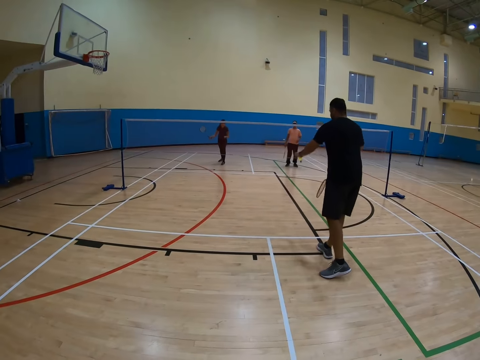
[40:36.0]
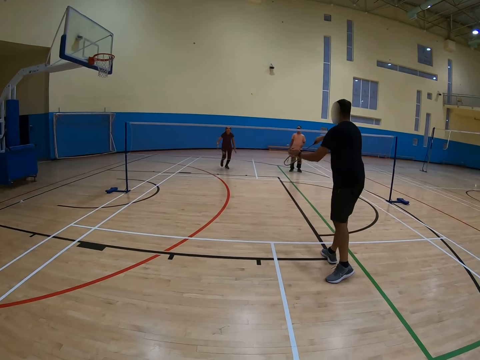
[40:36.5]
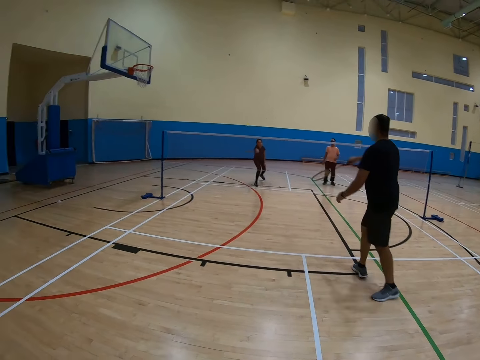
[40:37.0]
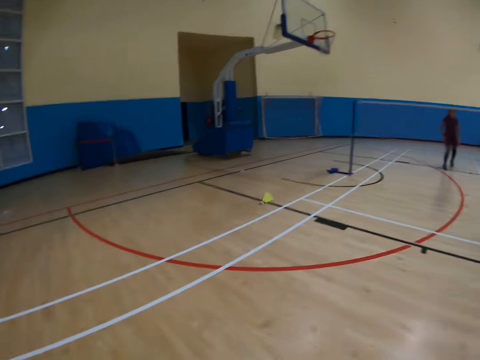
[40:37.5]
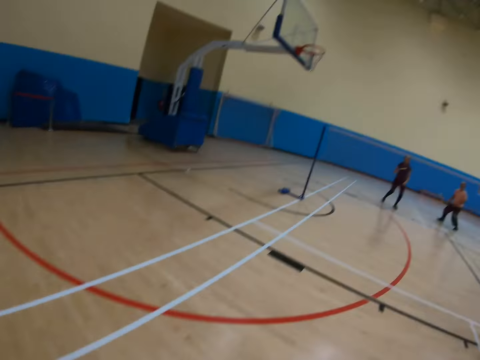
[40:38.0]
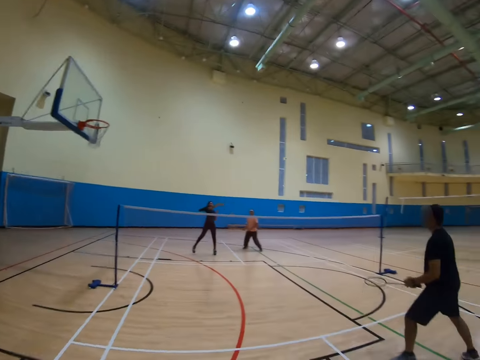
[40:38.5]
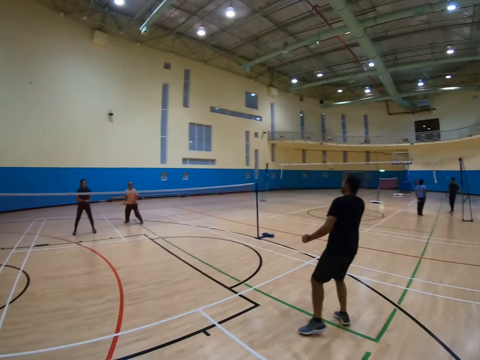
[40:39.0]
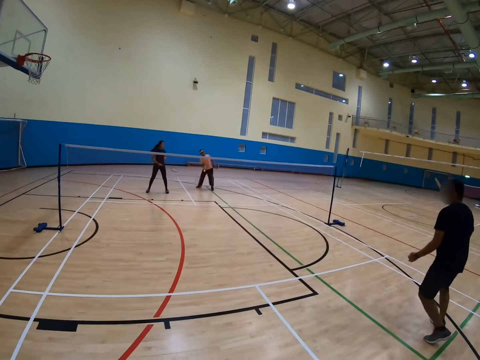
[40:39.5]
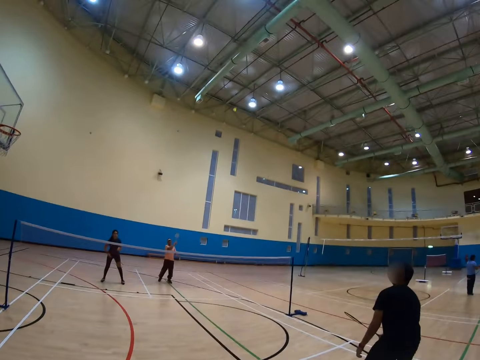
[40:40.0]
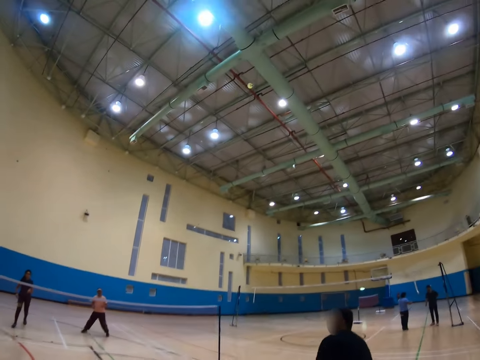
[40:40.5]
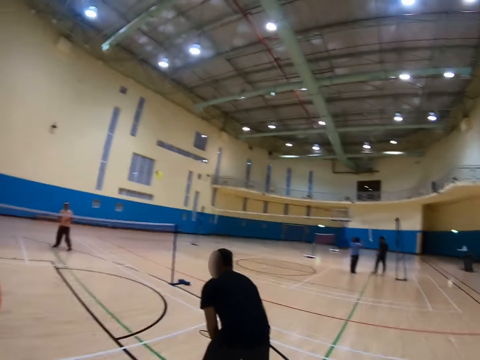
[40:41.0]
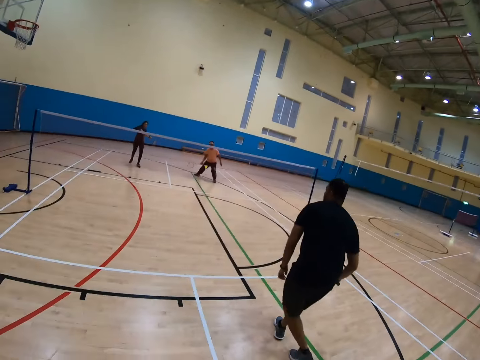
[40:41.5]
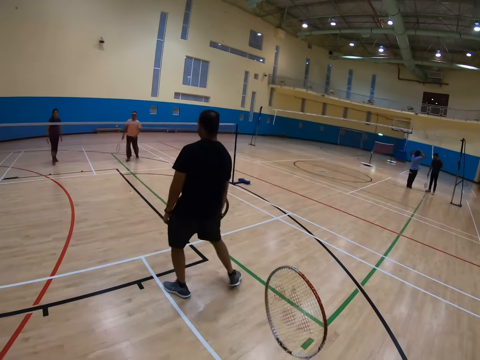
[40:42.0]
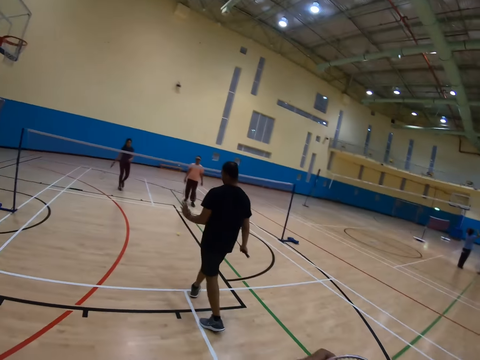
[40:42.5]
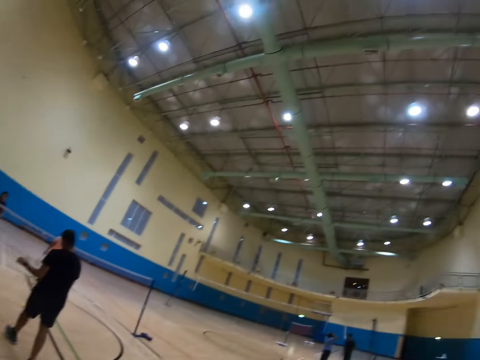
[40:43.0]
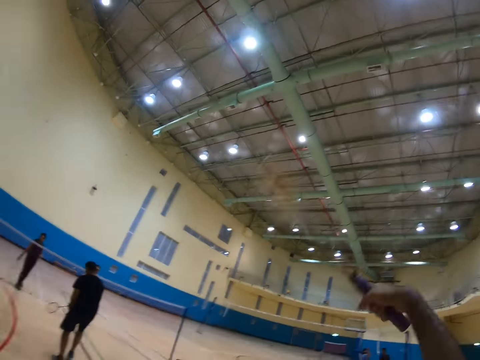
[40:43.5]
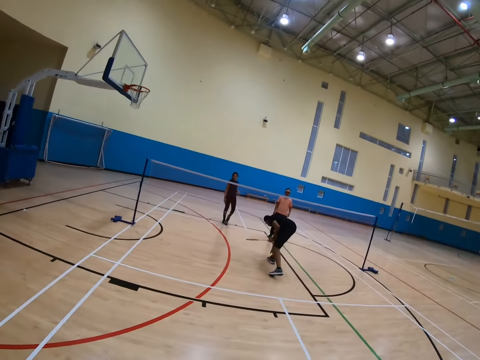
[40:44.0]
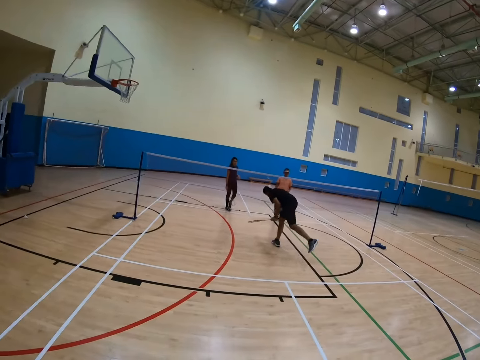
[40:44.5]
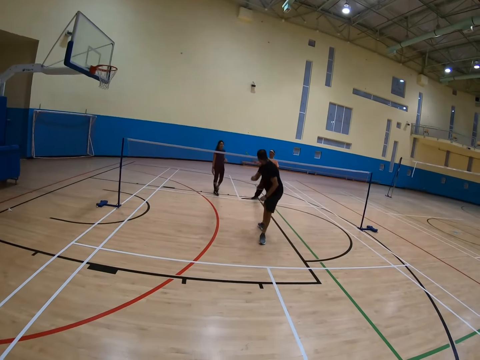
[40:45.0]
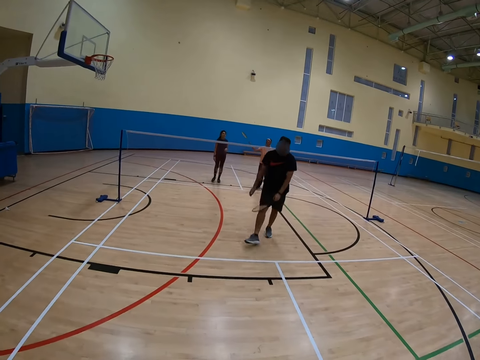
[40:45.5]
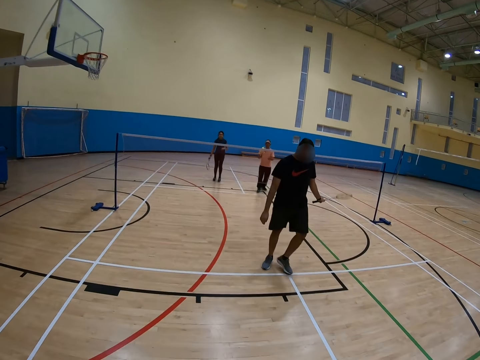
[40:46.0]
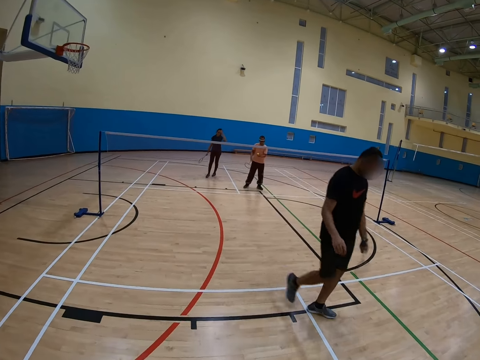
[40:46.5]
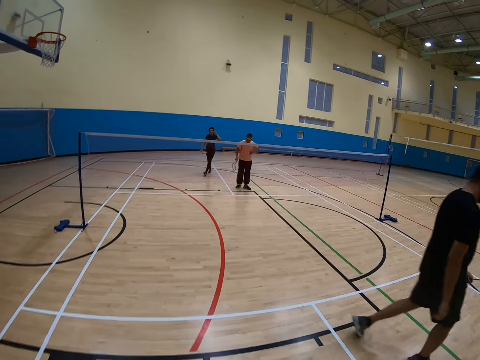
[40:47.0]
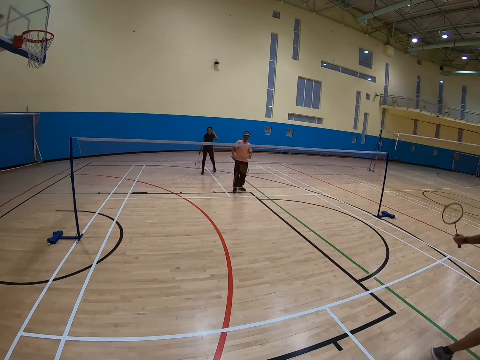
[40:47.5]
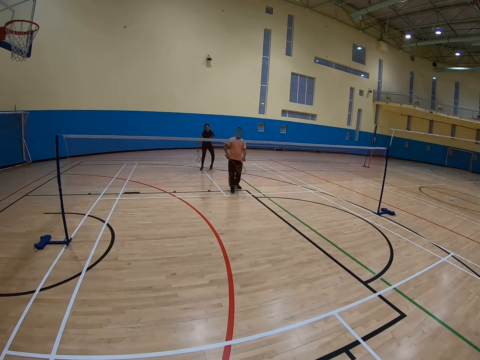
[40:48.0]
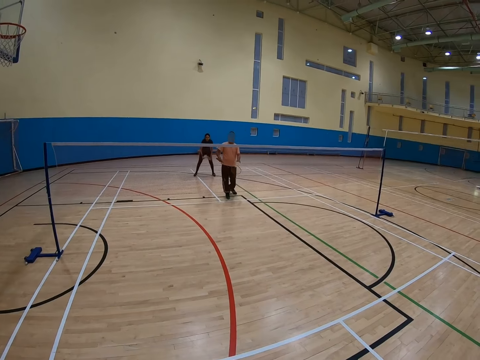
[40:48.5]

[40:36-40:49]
The camera wearer plays badminton. A man throws the shuttlecock. A woman throws the shuttlecock. The camera wearer throws the shuttlecock. The man throws the shuttlecock. Another man throws the shuttlecock. The camera wearer throws the shuttlecock. The first man picks up the shuttlecock. Another man catches the shuttlecock.

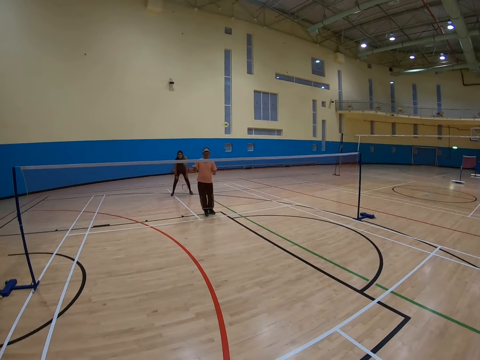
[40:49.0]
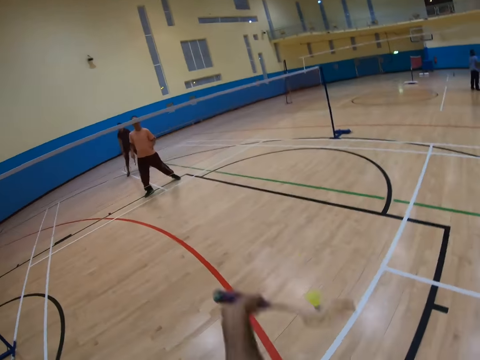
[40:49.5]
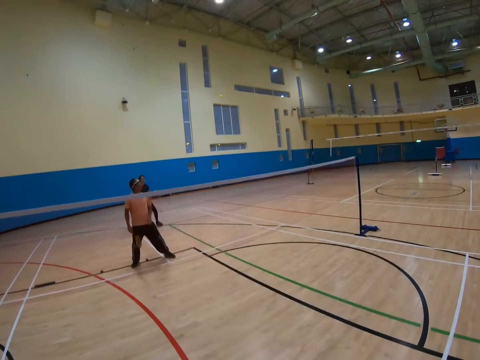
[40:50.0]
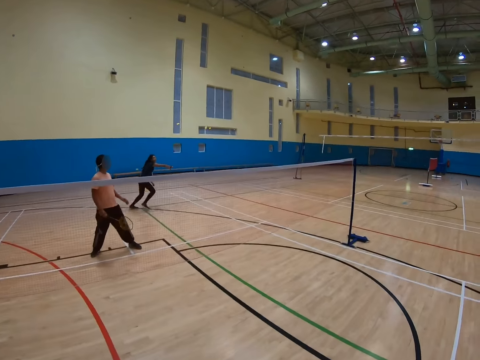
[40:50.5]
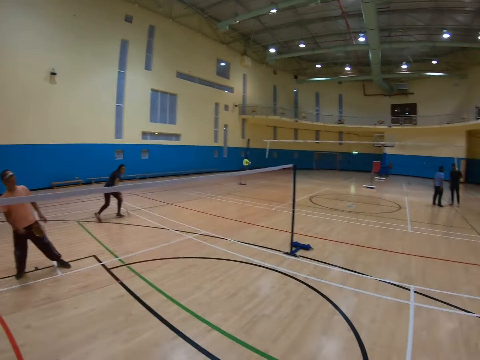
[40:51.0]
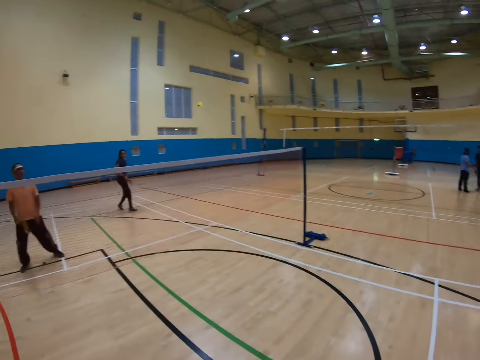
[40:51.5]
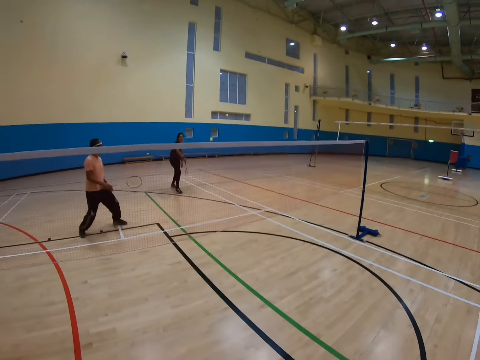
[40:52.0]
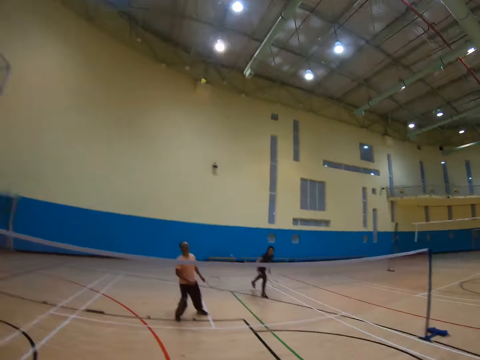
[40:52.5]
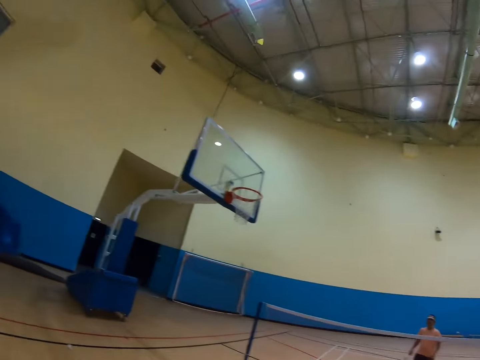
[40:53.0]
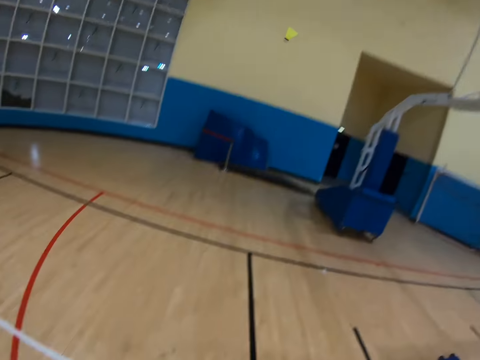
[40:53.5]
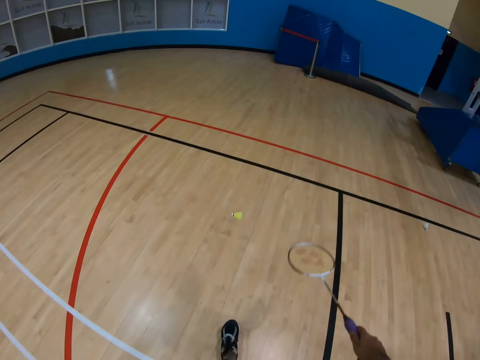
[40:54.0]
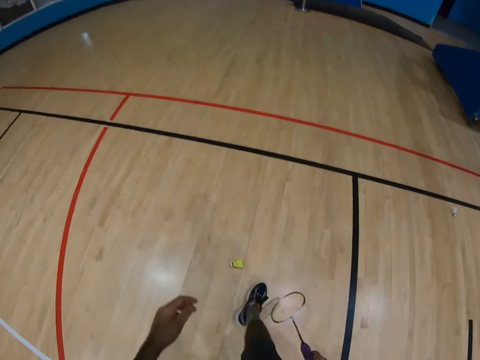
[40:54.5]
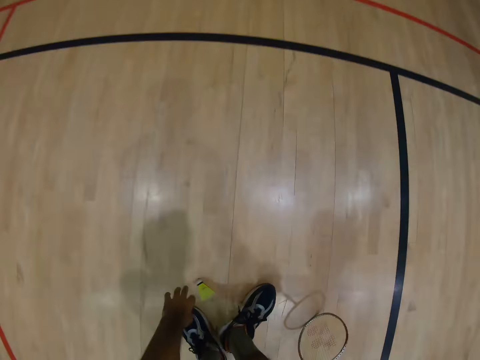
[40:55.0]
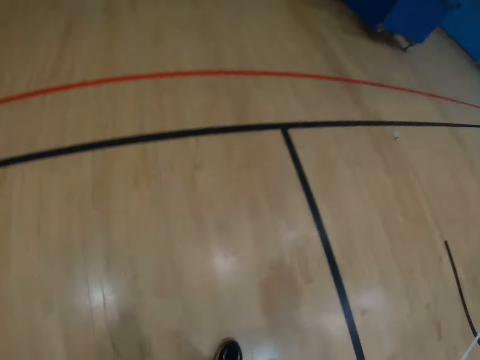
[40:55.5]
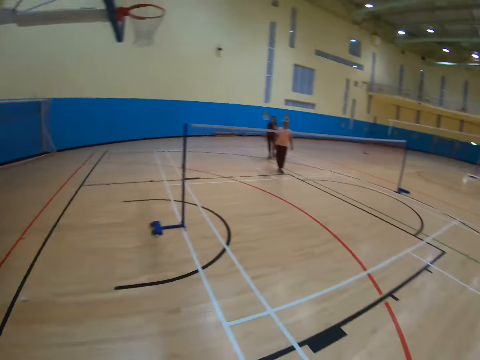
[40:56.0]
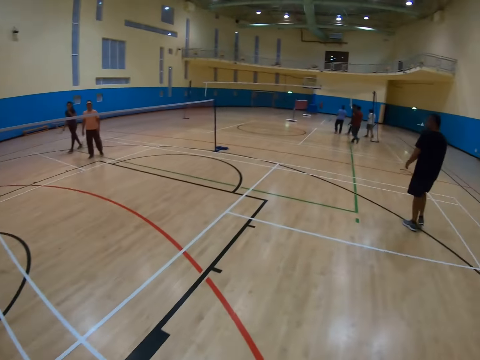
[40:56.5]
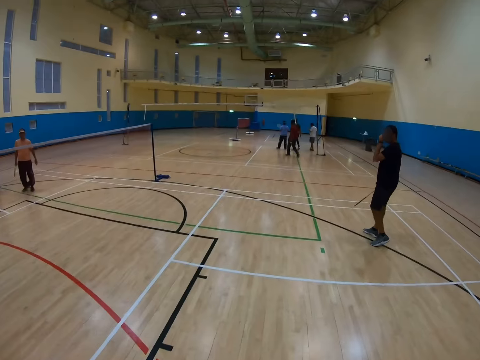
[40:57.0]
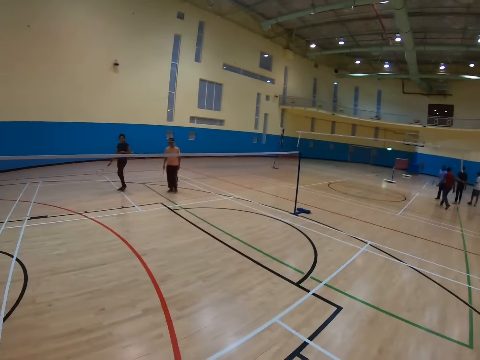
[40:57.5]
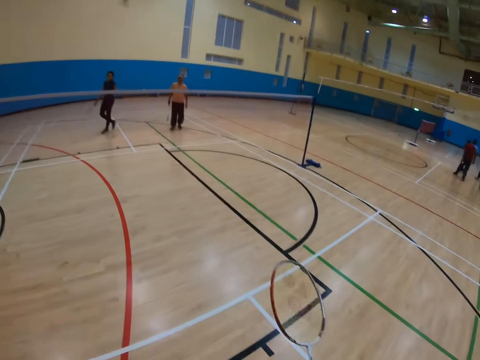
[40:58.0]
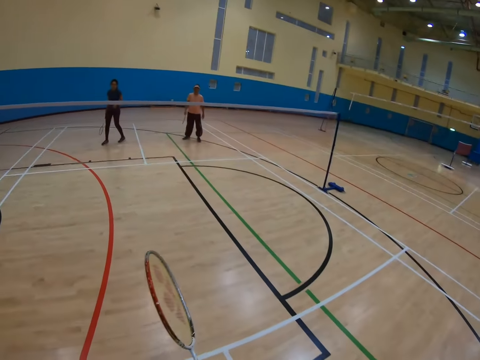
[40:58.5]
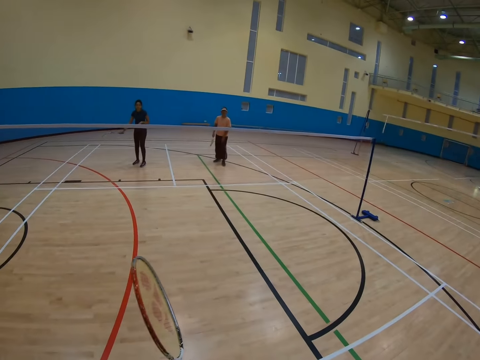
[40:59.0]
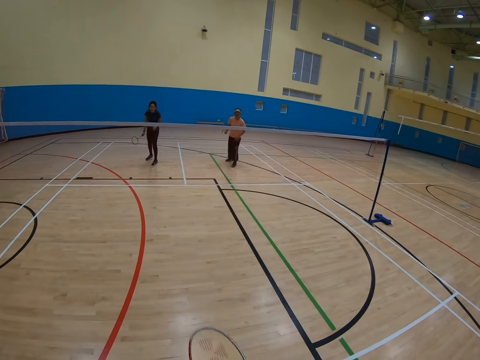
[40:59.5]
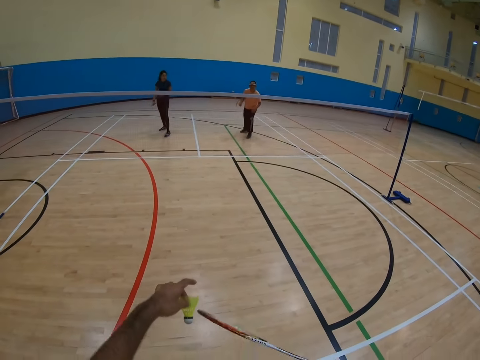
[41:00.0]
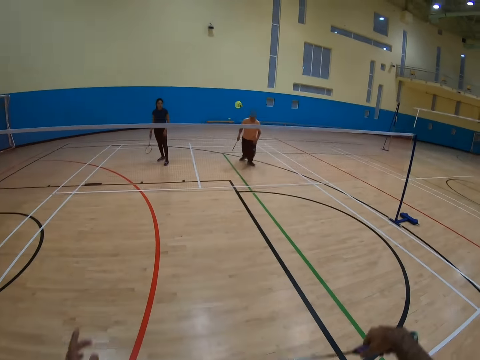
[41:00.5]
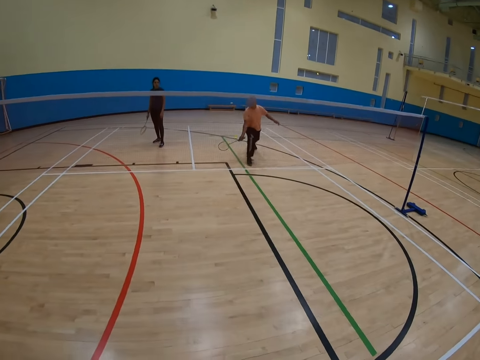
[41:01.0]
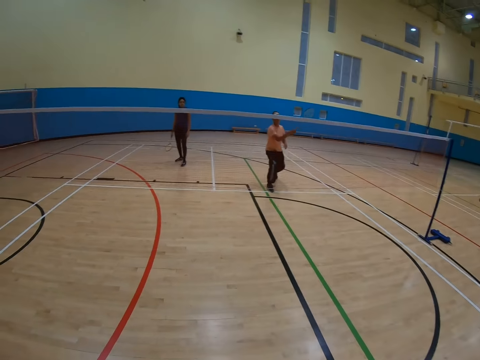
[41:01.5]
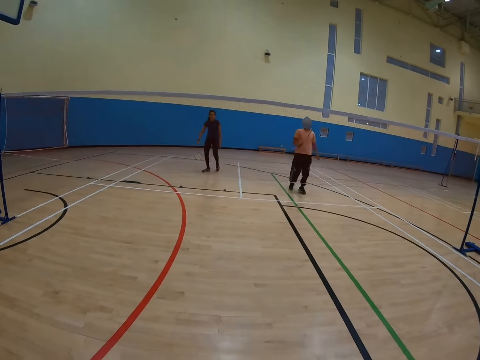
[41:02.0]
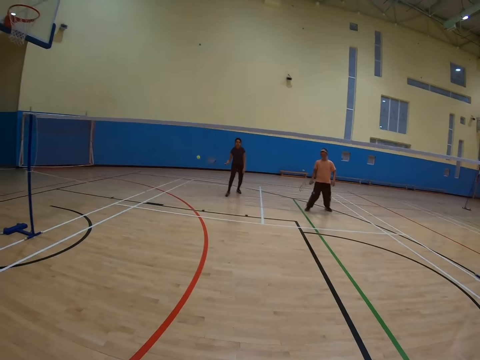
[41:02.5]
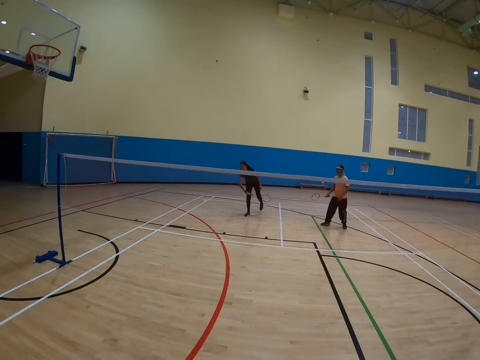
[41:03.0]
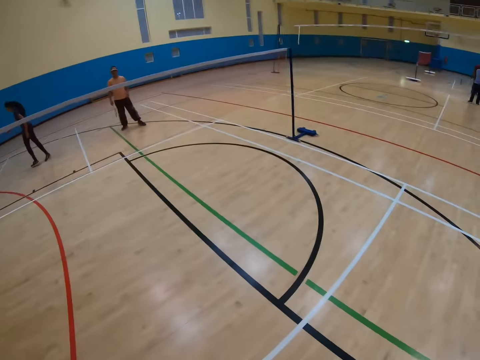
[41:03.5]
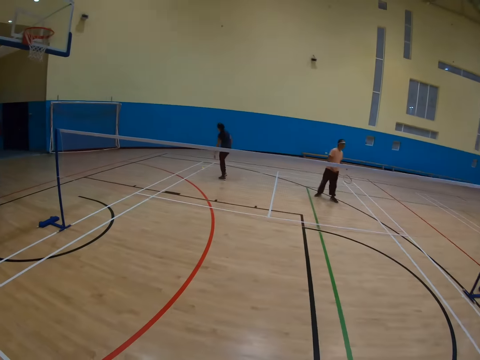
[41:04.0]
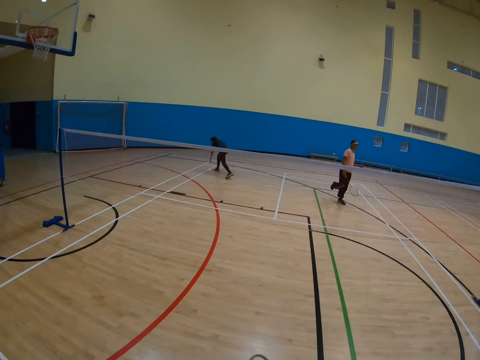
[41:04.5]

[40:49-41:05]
A man throws the shuttlecock. The camera wearer throws the shuttlecock. A woman throws the shuttlecock. The camera wearer throws the shuttlecock. The woman throws the shuttlecock. The camera wearer picks up the shuttlecock on the floor. They walk in the badminton court. They throw the shuttlecock. The man throws the shuttlecock. The woman throws the shuttlecock.
